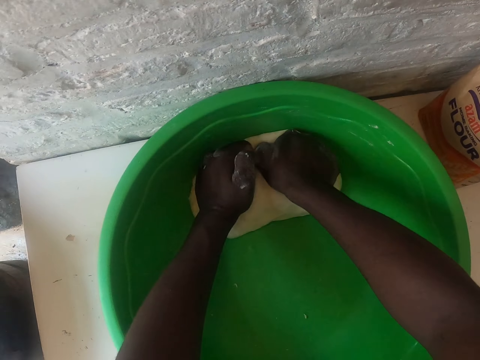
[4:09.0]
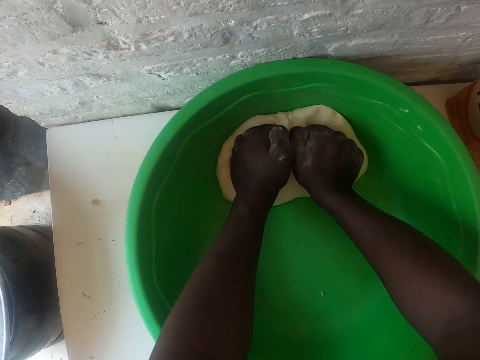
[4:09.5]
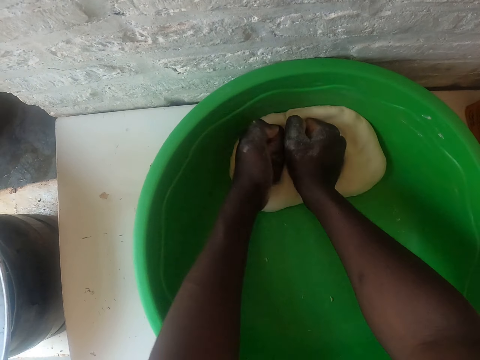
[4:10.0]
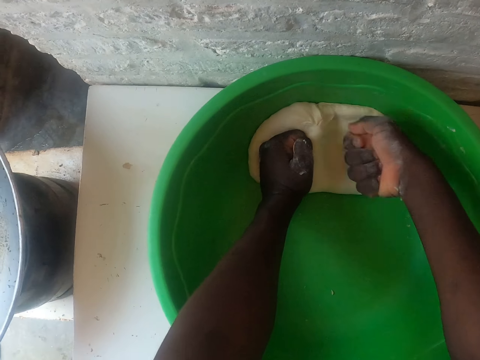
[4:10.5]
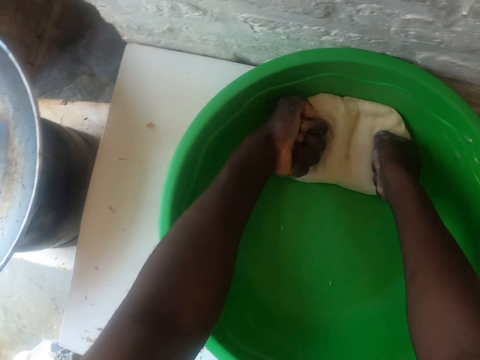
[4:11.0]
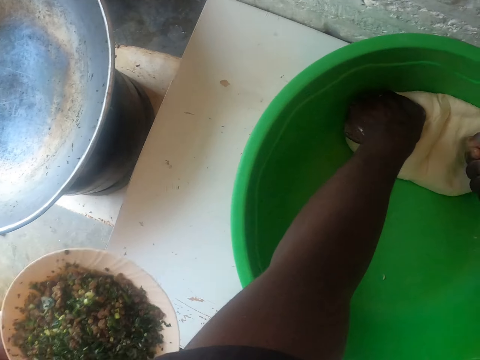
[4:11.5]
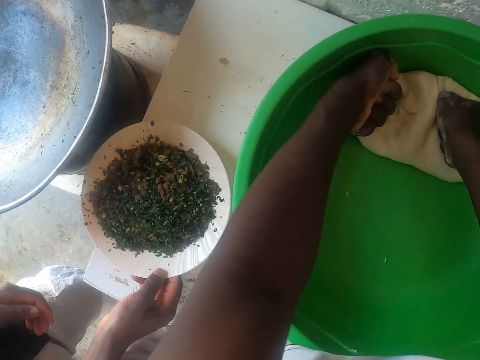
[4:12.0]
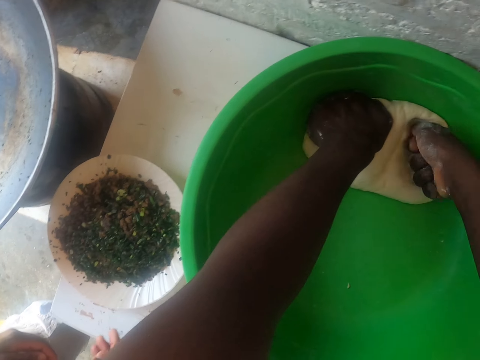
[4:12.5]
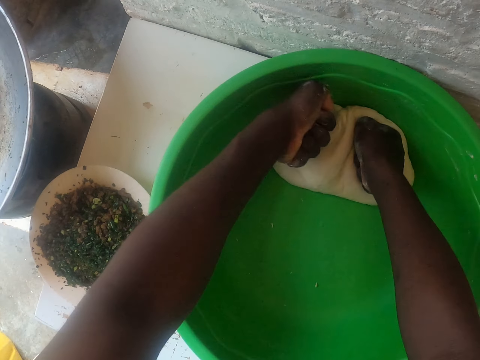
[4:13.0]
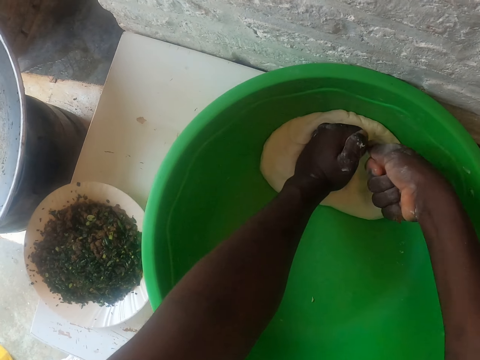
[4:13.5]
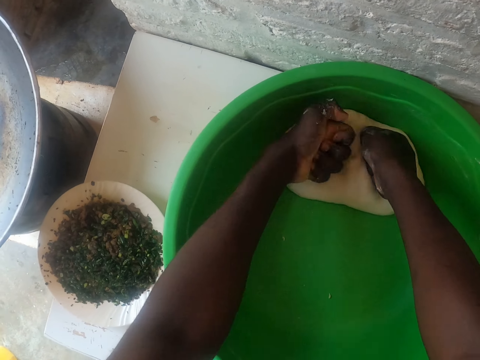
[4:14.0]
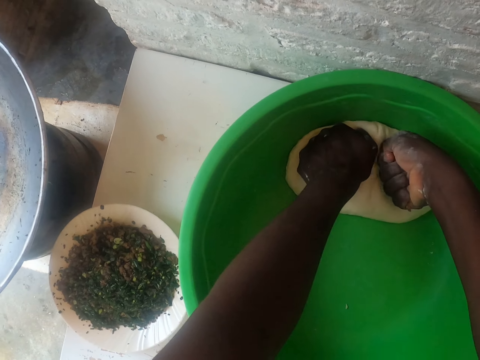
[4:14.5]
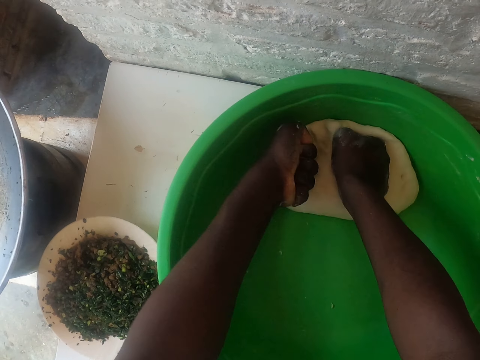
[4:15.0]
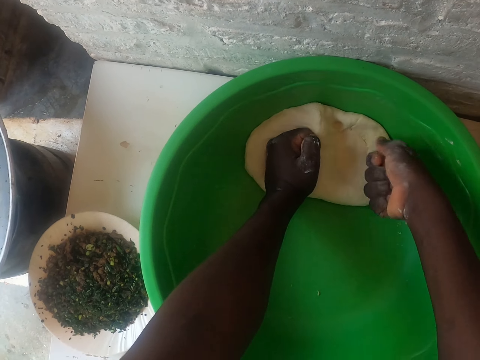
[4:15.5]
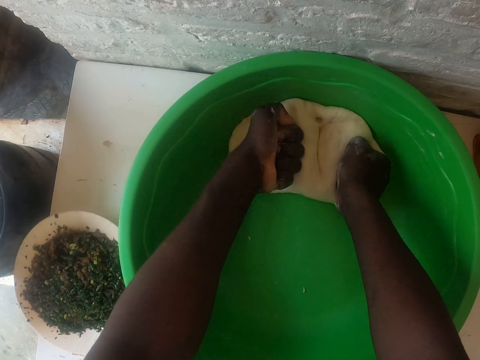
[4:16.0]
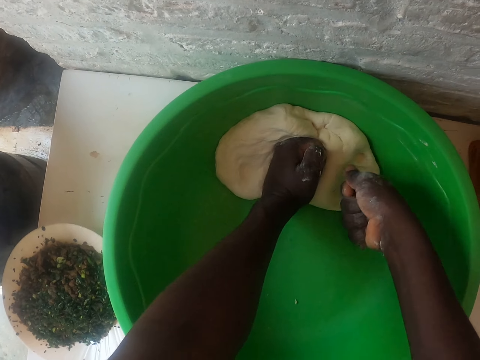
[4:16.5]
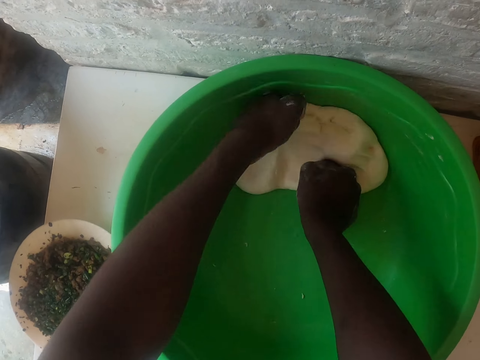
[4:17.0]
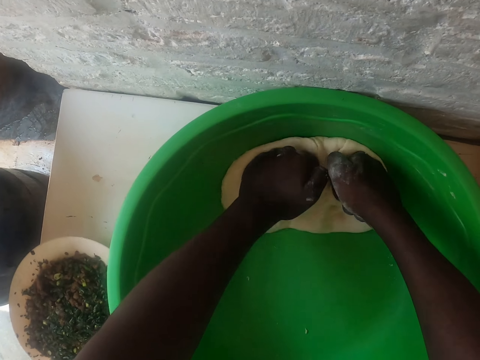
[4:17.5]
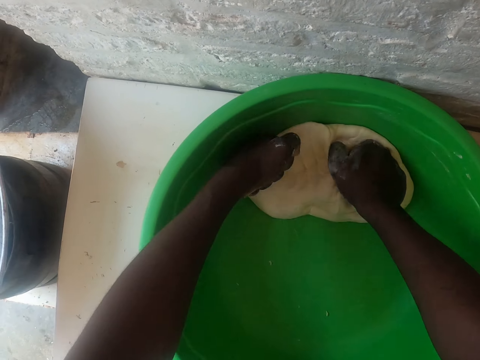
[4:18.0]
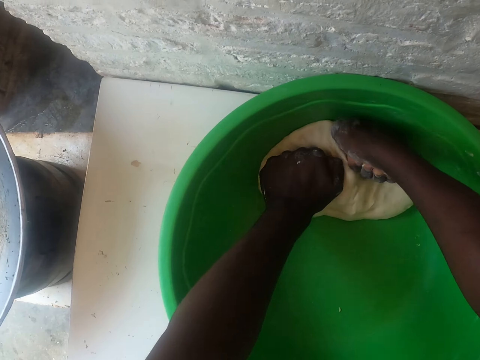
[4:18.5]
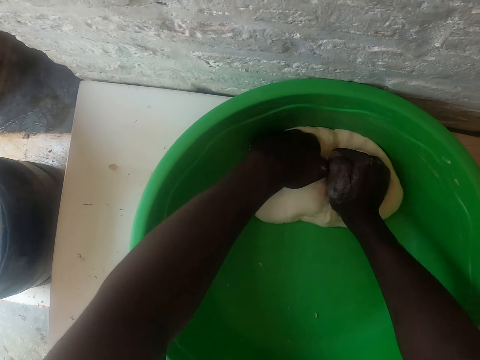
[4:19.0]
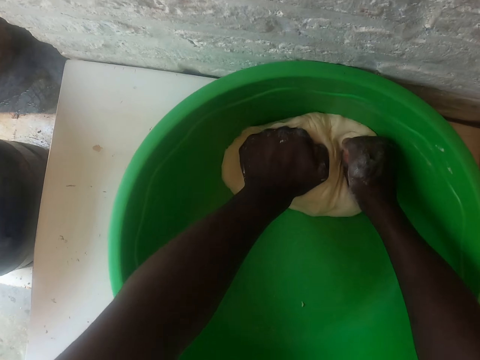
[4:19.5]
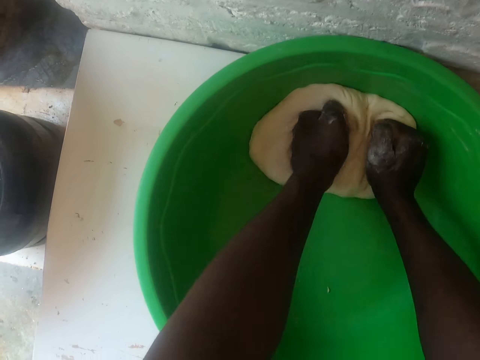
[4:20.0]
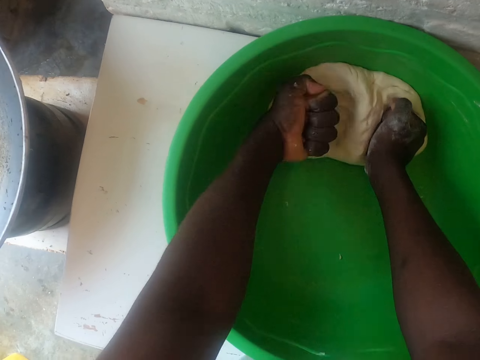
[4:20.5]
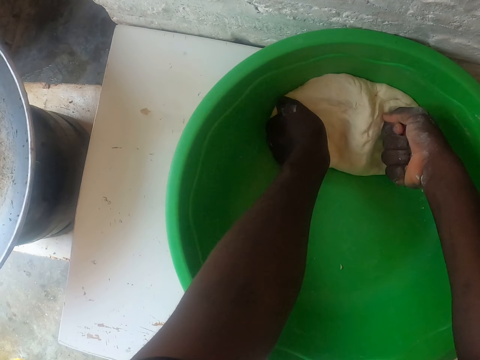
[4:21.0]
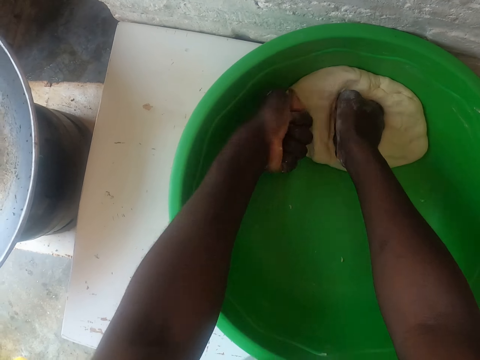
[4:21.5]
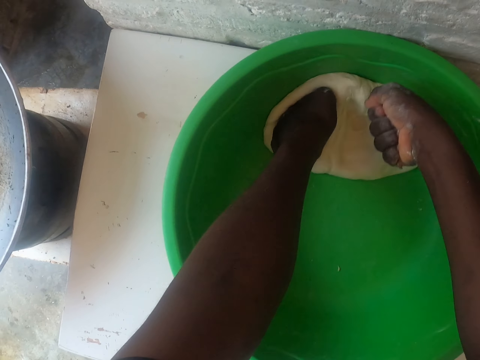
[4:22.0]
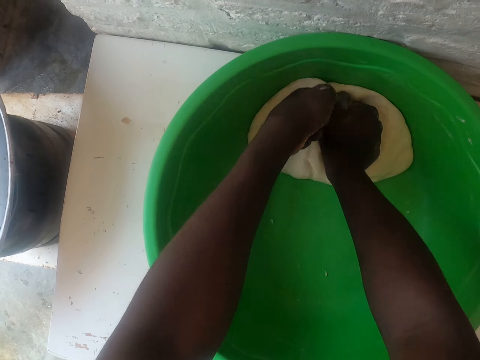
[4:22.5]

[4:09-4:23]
A person puts a plate of something on the counter.

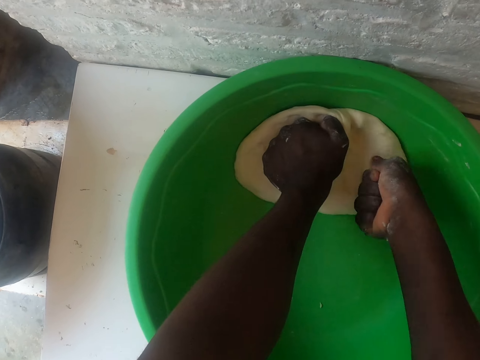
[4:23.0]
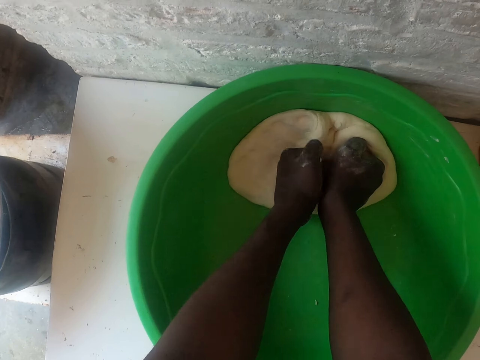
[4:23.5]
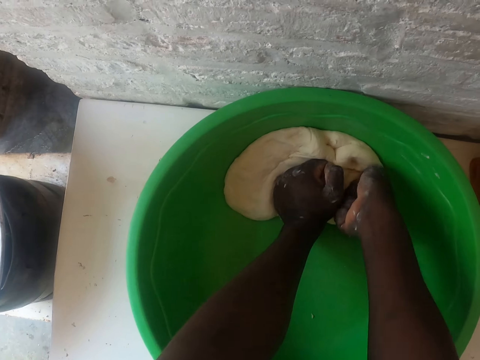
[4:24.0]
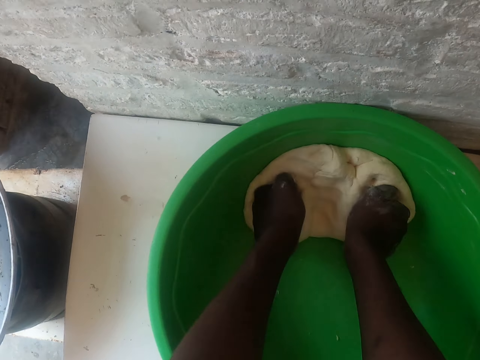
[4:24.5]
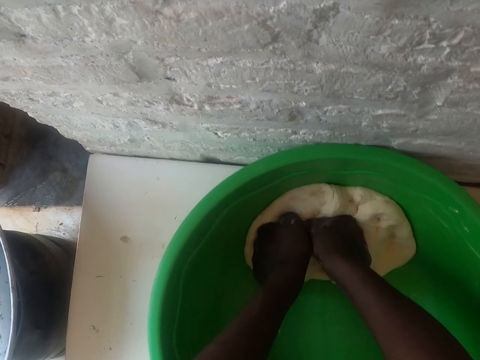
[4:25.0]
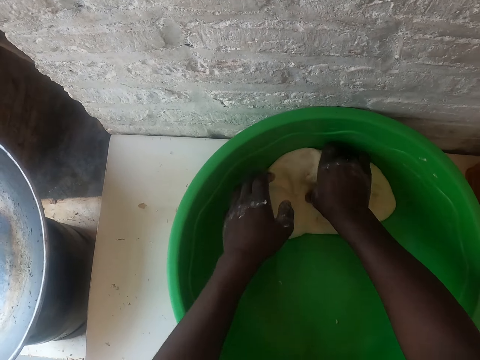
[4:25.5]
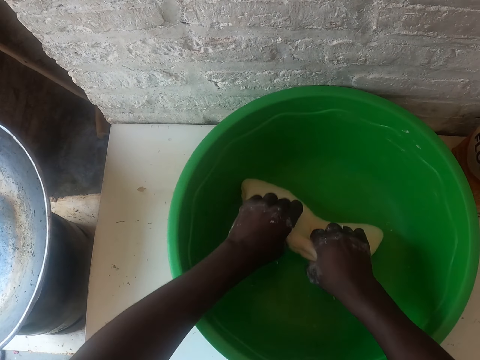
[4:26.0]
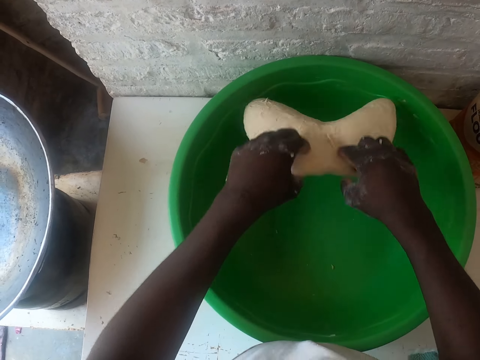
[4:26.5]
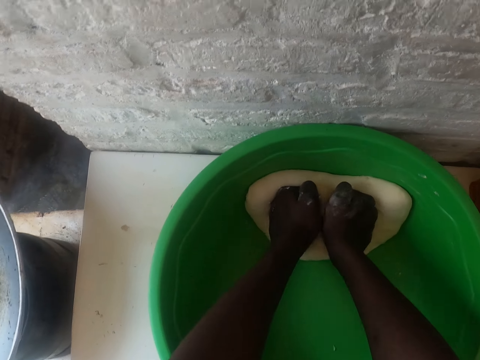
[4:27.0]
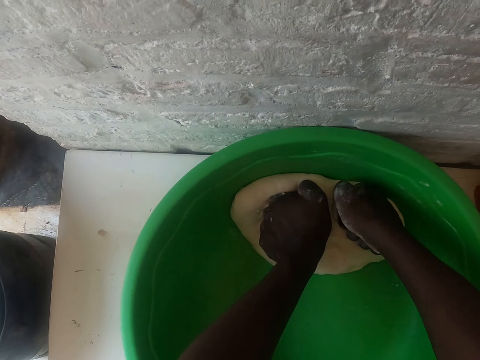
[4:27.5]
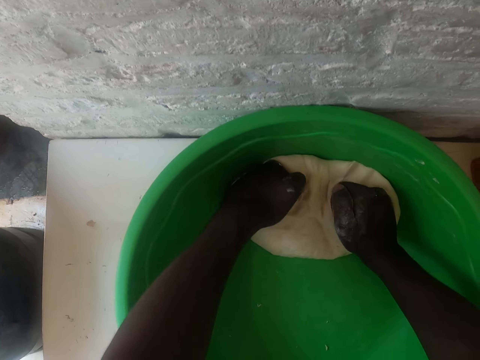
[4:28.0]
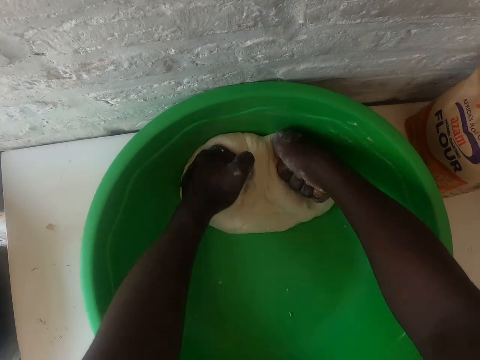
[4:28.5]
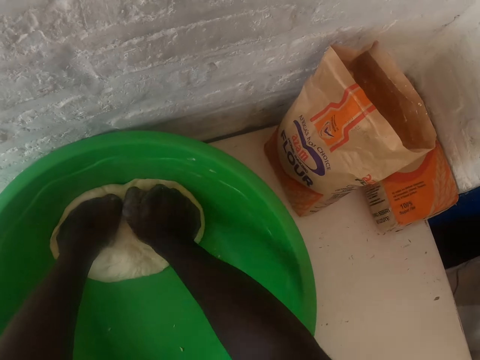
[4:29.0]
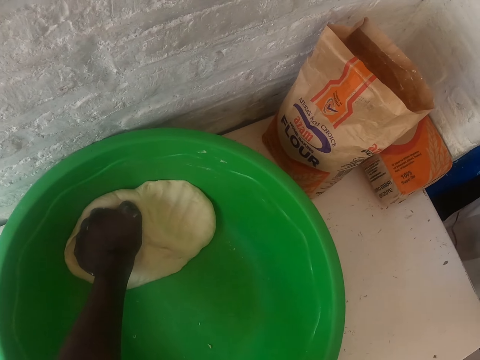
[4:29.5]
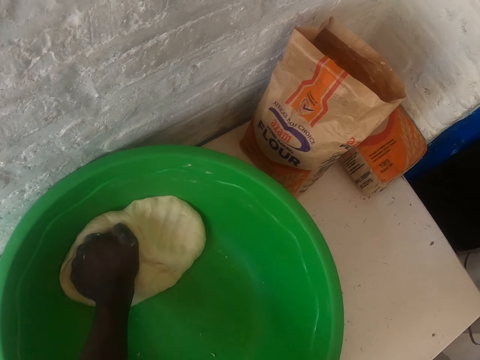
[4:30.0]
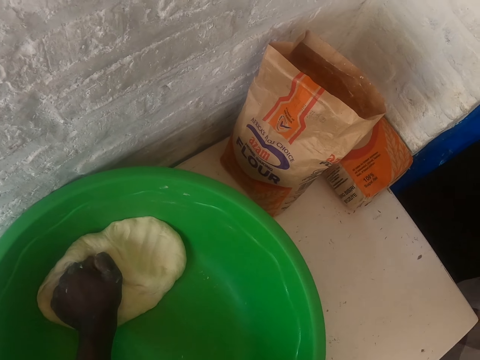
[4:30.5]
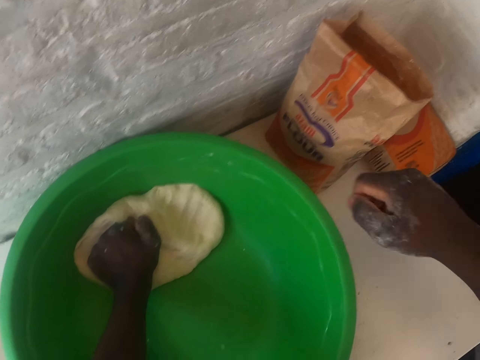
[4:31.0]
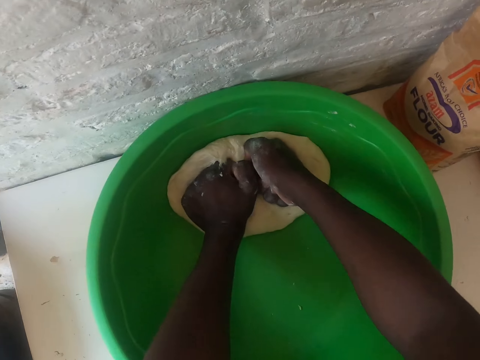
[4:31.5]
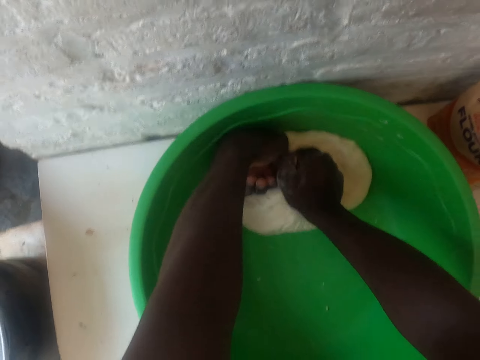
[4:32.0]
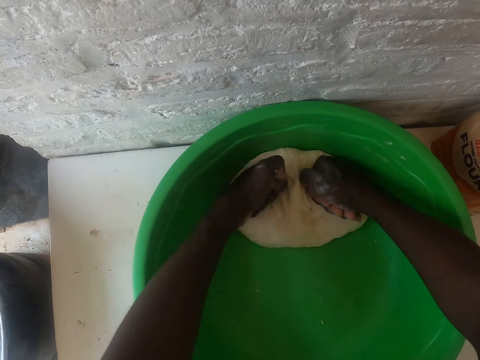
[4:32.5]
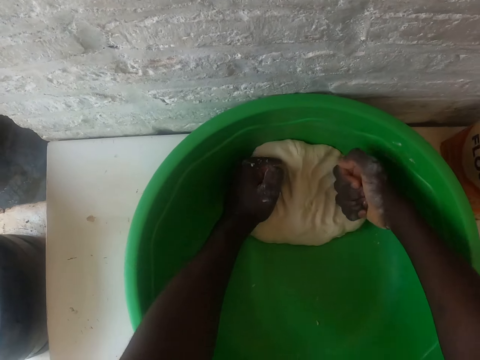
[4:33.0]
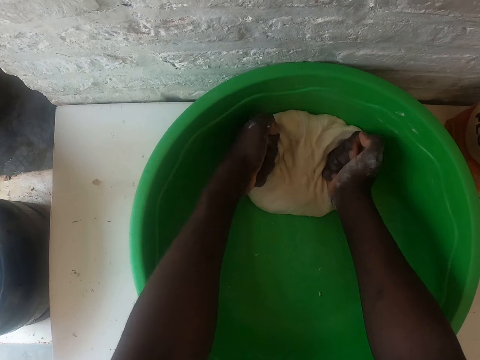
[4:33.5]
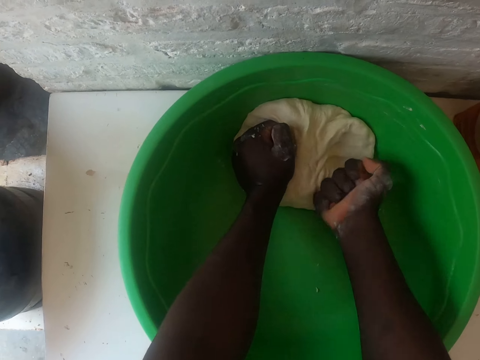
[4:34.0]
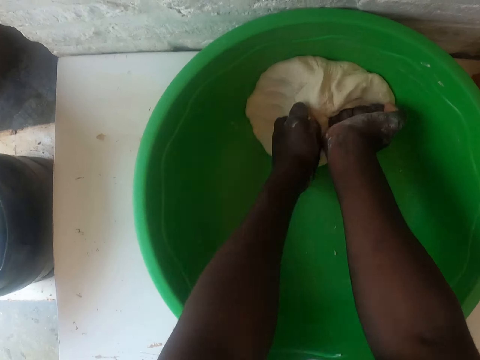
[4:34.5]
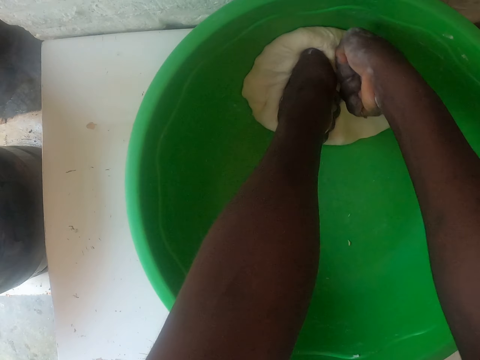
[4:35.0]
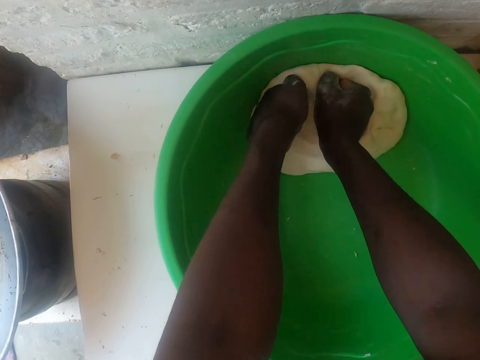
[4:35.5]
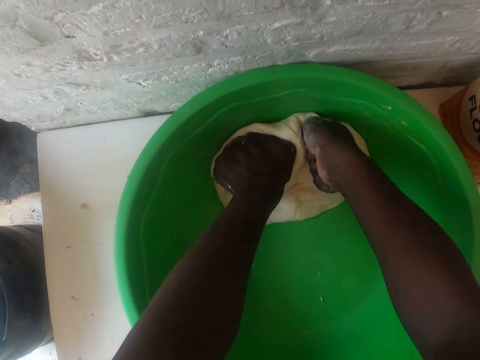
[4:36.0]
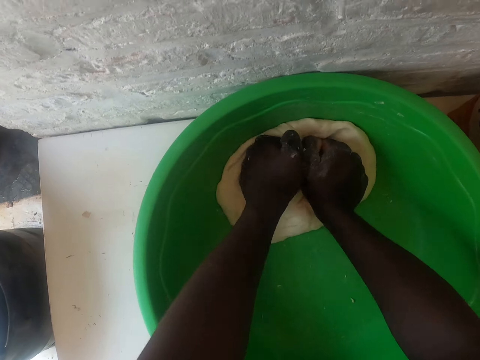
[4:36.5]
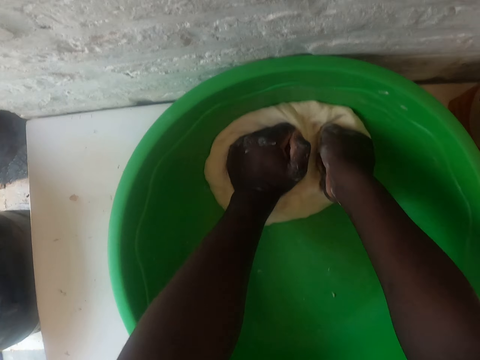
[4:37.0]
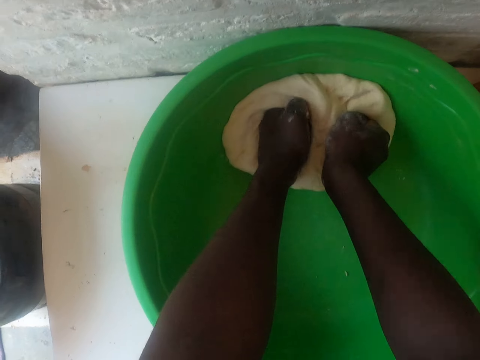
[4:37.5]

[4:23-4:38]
The camera wearer takes the dough. They put the dough in a basin. They knead the dough. They look around. They knead the dough.
